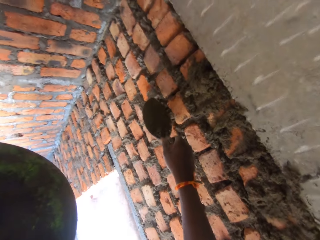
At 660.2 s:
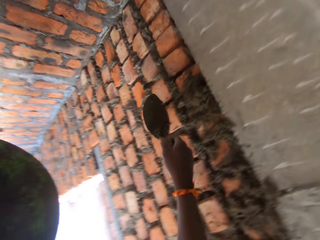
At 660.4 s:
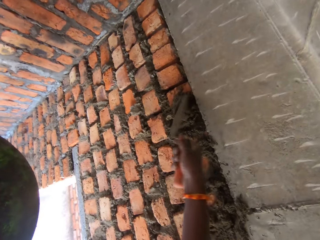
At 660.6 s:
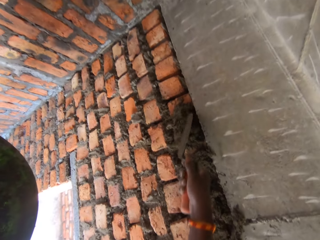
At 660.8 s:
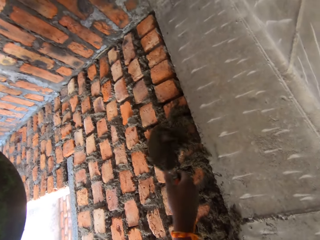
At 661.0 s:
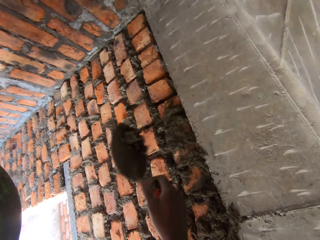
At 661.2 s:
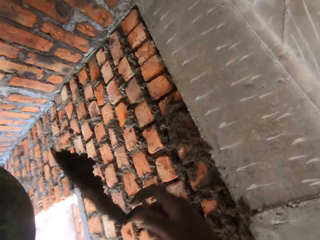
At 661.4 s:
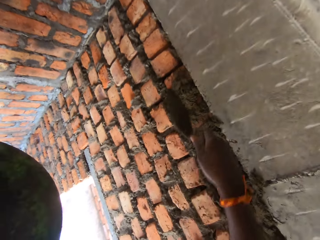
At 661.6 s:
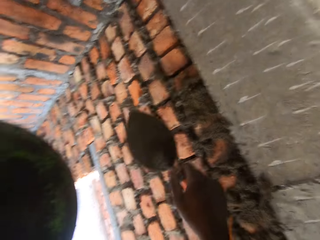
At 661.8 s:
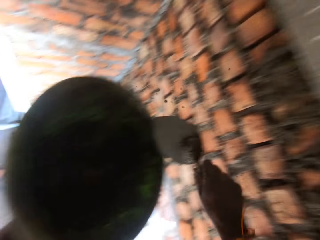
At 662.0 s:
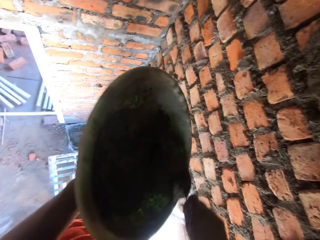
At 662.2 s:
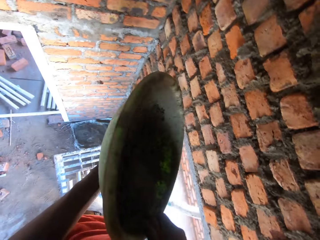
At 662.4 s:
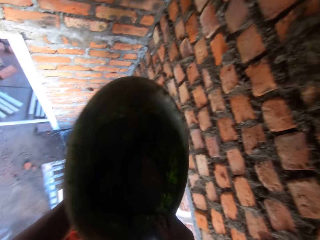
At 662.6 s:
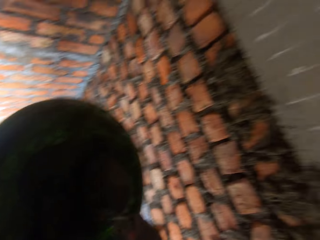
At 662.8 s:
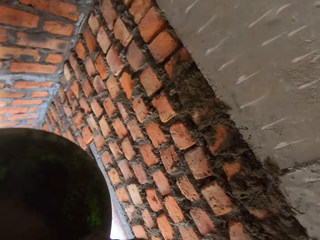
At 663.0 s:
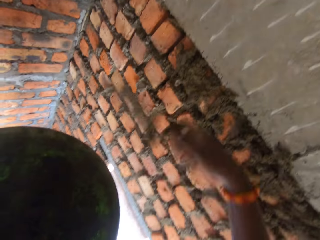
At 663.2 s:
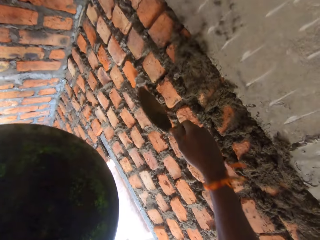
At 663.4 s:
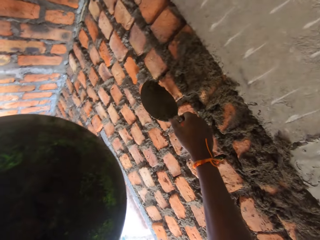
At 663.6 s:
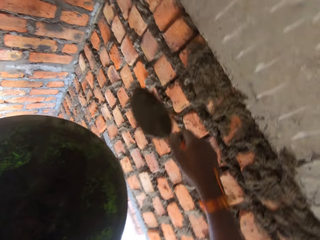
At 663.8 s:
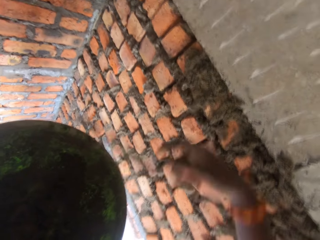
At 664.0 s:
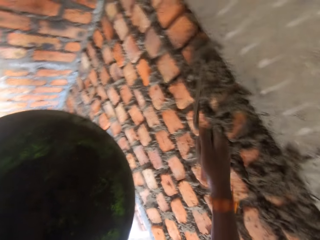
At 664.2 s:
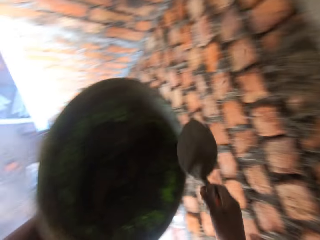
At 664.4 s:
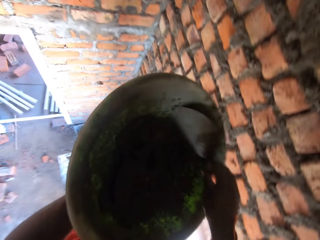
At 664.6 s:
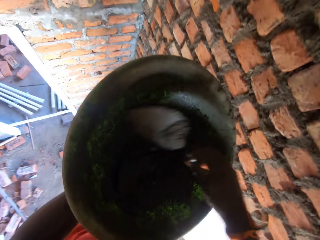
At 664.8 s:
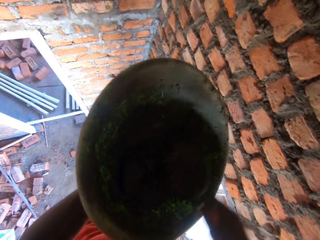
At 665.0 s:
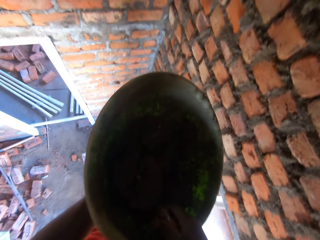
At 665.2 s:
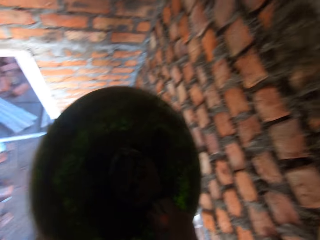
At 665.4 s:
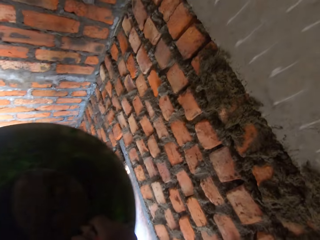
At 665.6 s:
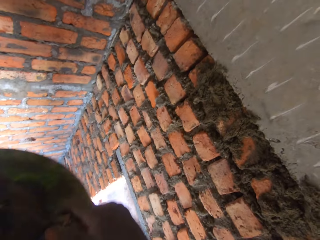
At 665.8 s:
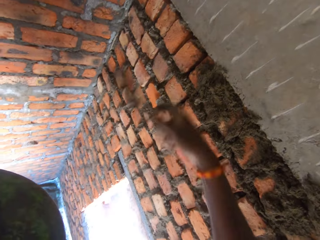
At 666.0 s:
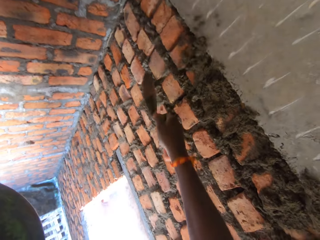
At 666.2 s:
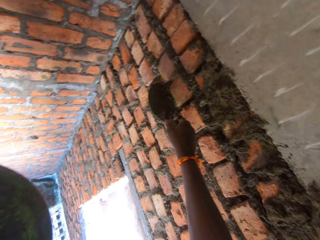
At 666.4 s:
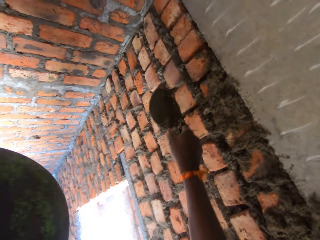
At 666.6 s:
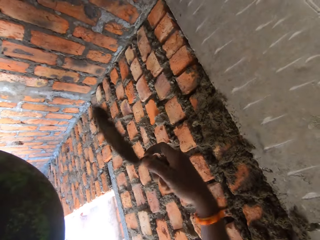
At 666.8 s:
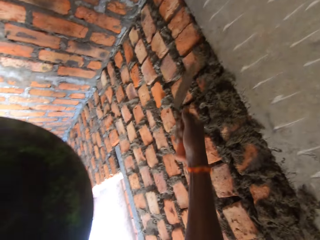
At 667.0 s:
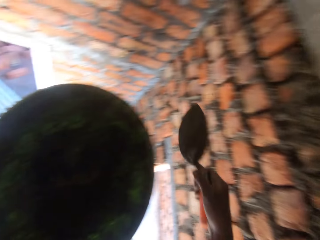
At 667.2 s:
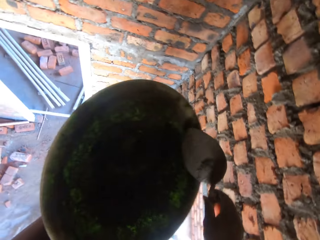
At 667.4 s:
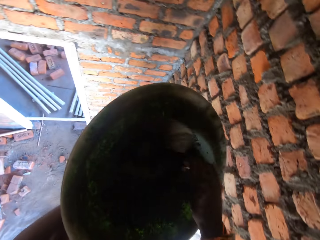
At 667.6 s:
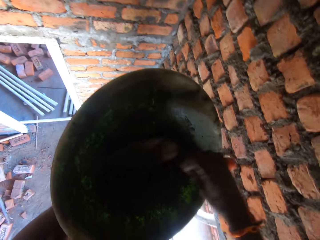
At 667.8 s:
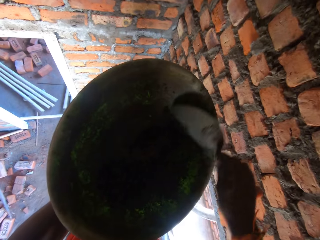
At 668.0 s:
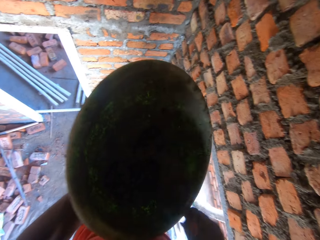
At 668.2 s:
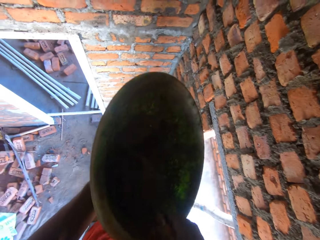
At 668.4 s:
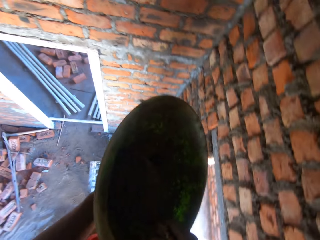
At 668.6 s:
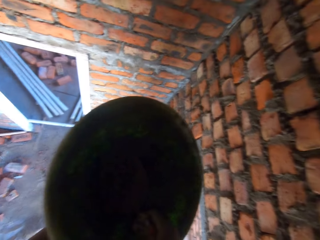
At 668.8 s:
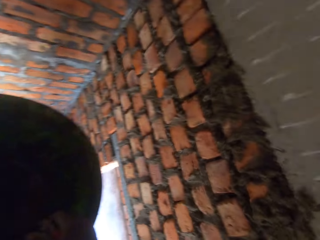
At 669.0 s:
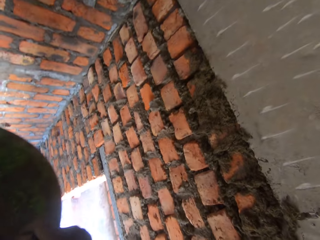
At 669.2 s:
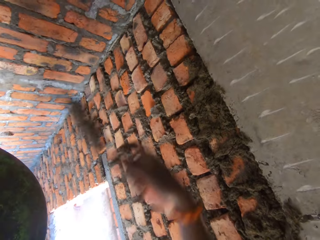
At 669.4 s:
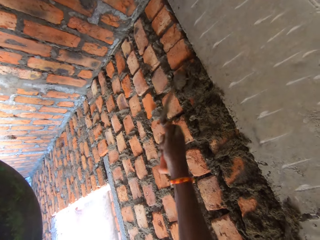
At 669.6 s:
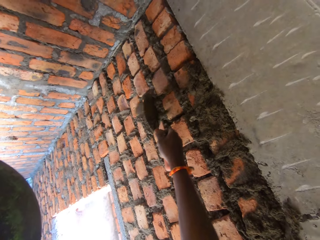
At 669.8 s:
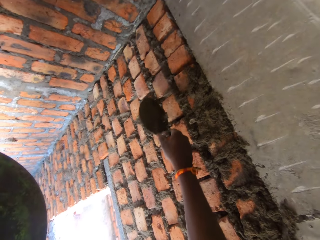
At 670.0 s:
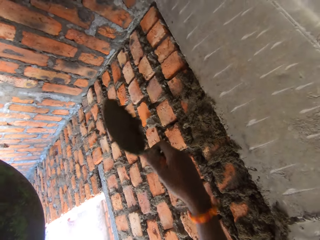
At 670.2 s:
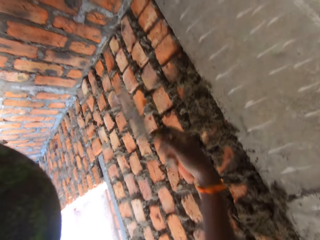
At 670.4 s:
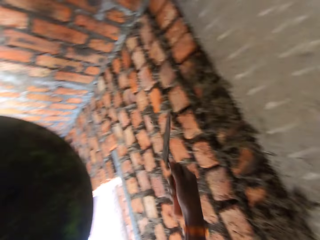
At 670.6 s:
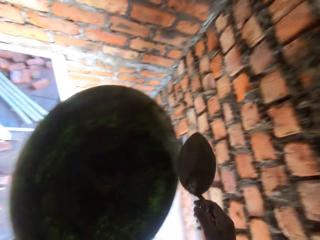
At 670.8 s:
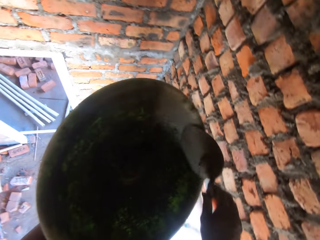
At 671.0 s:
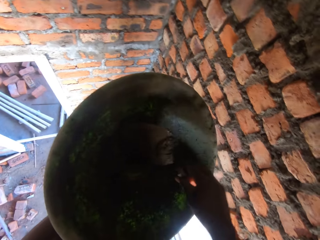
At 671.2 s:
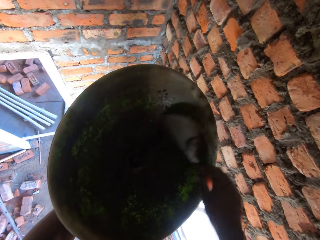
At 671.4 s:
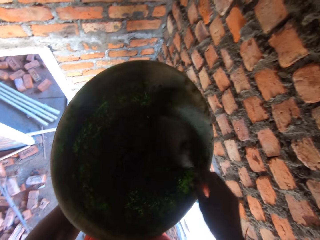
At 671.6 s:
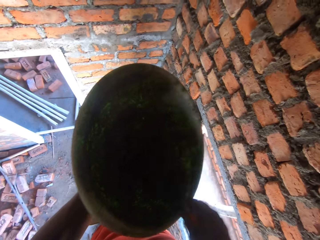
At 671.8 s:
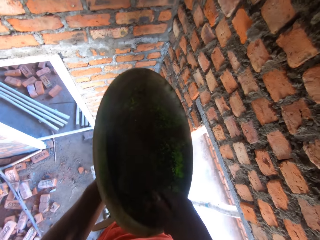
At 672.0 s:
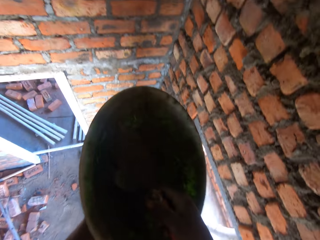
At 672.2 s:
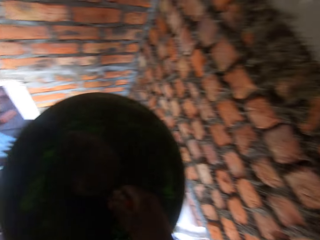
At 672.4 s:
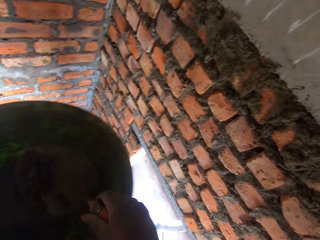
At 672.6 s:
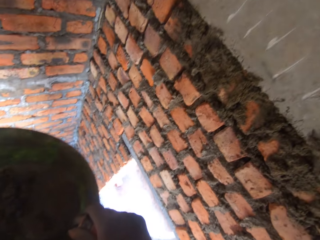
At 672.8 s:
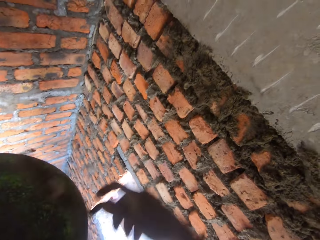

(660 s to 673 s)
The camera wearer plasters mortar on the wall with the trowel in his right hand. He scrapes mortar off the wall with the trowel in his right hand. He plasters mortar on the wall with the trowel in his right hand. He scoops mortar from the hand pan on the bamboo sticks with the trowel in his right hand. He plasters mortar on the wall with the trowel in his right hand. He scoops mortar from the hand pan on the bamboo sticks with the trowel in his right hand. He plasters mortar on the wall with the trowel in his right hand. He scoops mortar from the hand pan on the bamboo sticks with the trowel in his right hand. He plasters mortar on the wall with the trowel in his right hand. He scoops mortar from the hand pan on the bamboo sticks with the trowel in his right hand.

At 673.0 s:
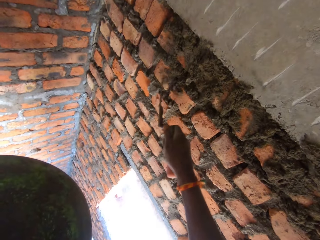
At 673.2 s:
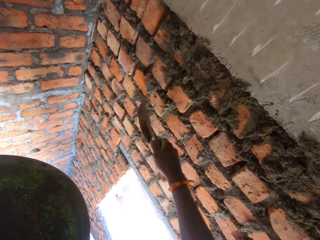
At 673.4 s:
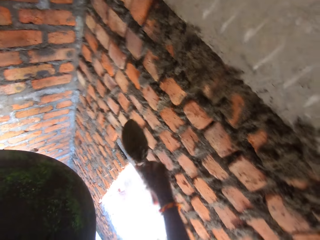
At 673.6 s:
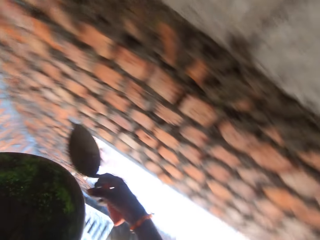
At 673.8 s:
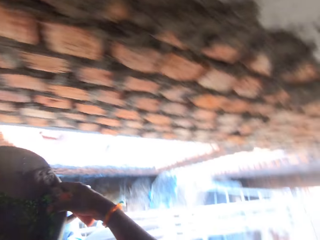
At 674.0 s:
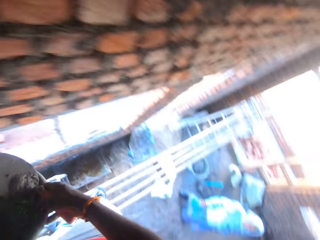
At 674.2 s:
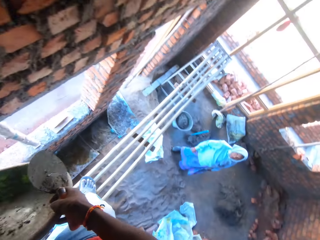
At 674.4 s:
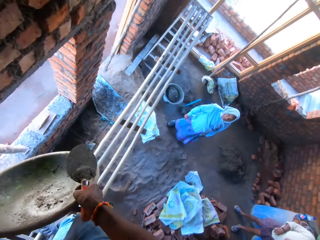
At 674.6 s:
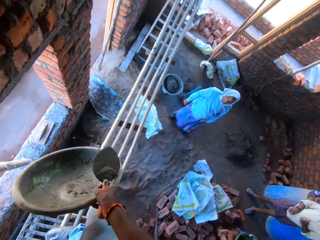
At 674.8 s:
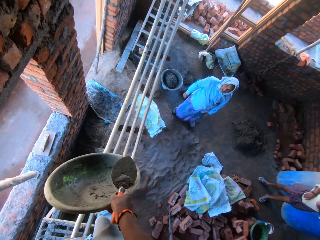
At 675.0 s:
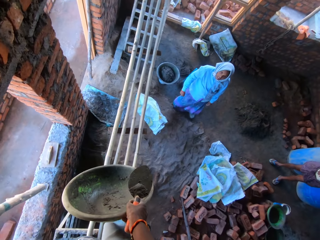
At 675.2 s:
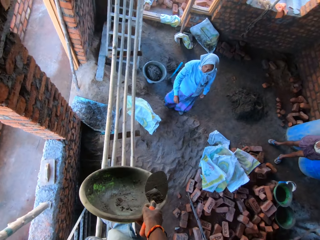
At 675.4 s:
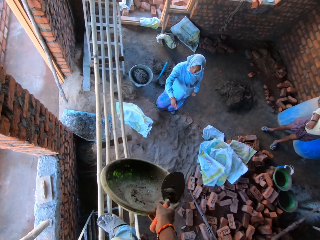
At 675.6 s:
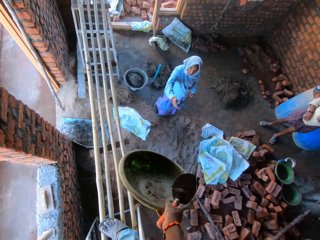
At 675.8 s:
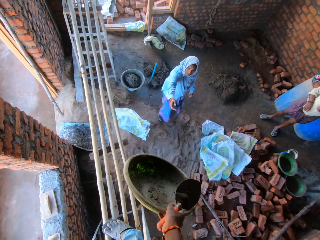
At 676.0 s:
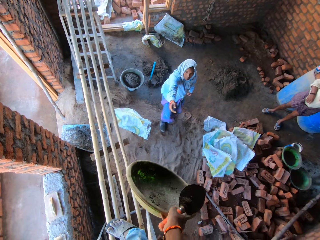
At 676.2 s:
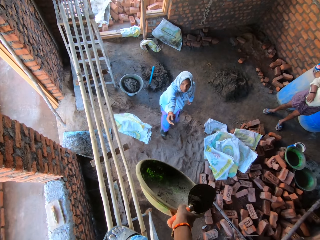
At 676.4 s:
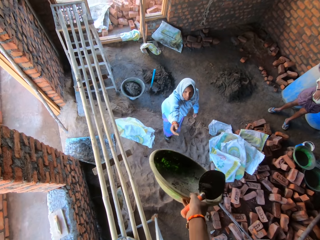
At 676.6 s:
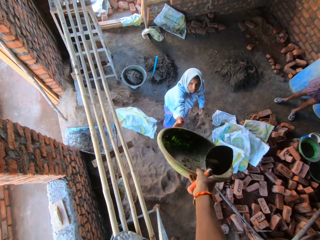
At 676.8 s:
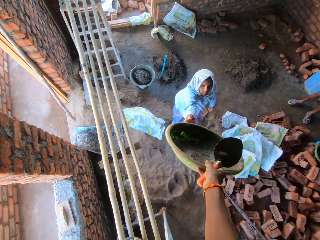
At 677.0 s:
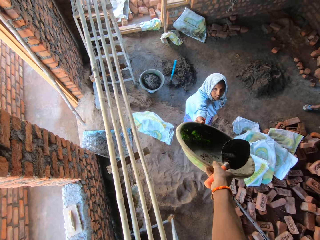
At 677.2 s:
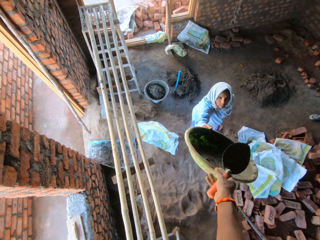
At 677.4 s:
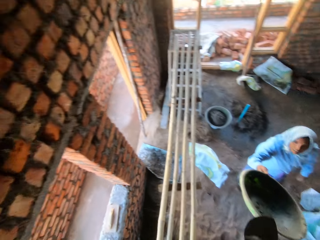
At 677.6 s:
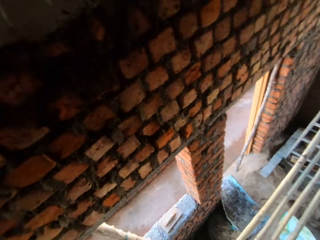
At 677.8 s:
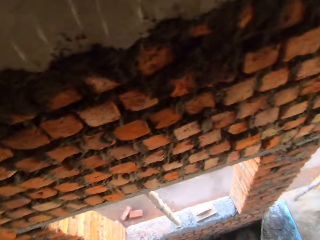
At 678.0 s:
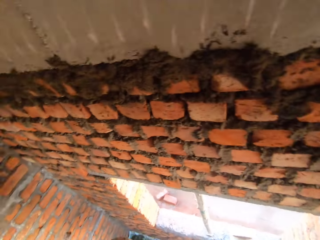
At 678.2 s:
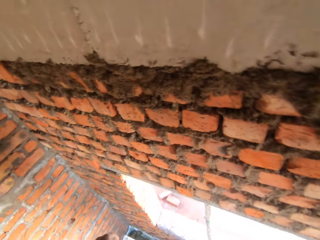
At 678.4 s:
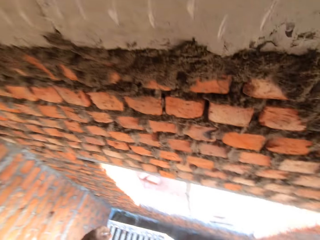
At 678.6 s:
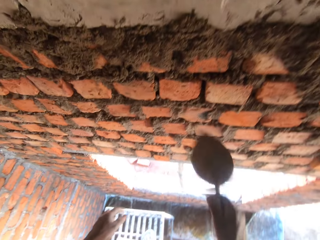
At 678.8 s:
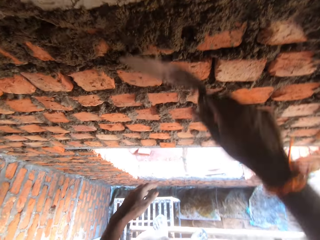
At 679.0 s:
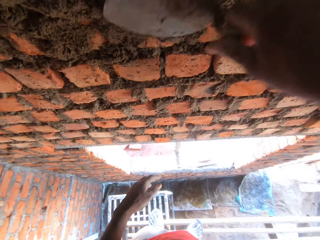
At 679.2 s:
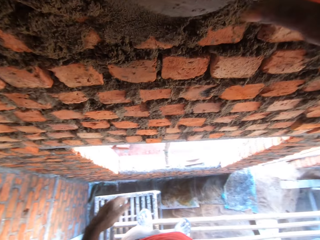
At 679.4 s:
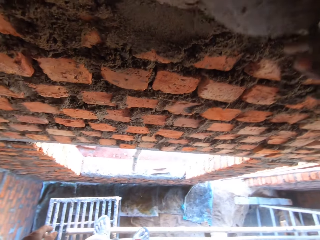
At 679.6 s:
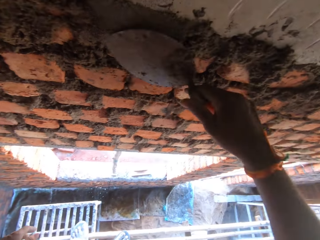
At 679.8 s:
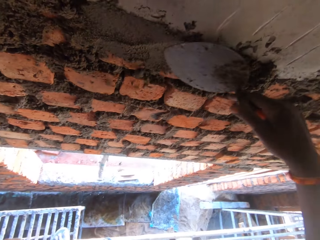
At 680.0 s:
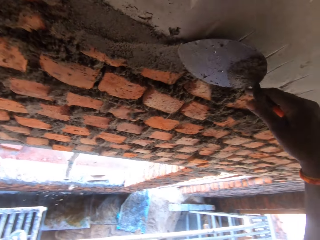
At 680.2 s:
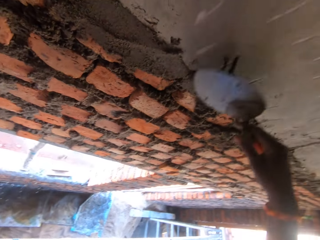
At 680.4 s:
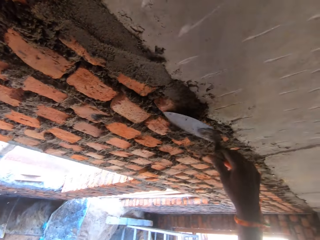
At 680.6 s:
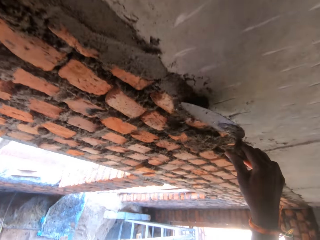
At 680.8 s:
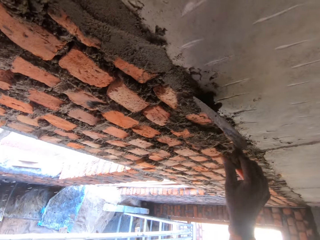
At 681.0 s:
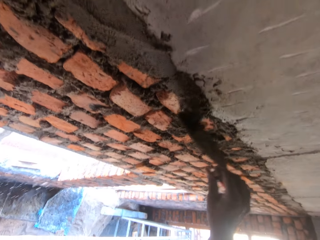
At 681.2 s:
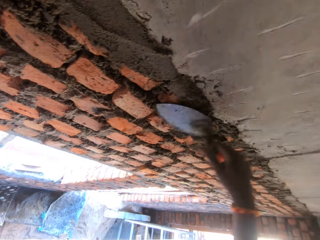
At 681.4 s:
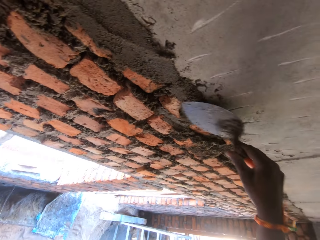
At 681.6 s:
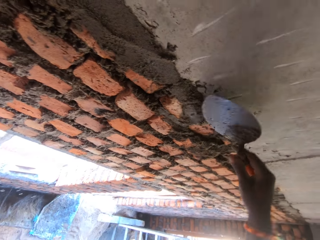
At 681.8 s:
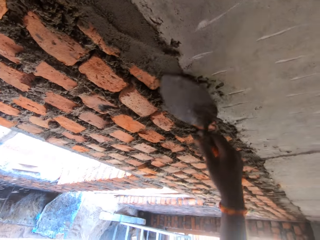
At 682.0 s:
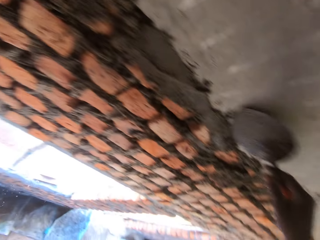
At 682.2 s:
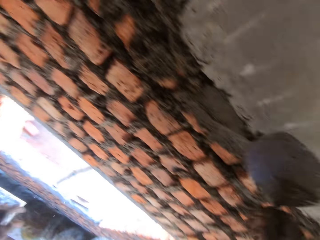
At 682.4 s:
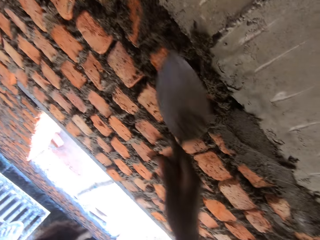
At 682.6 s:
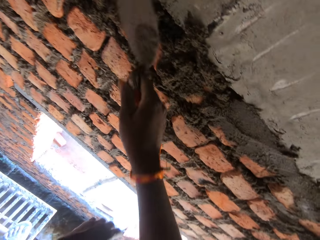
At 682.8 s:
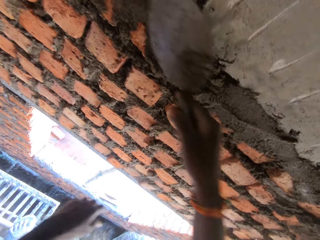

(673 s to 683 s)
The camera wearer plasters mortar on the wall with the trowel in his right hand. He passes the head pan from his left hand to his right hand. He passes the head pan to a woman with his right hand. He plasters the mortar on the wall with the trowel in his right hand.
